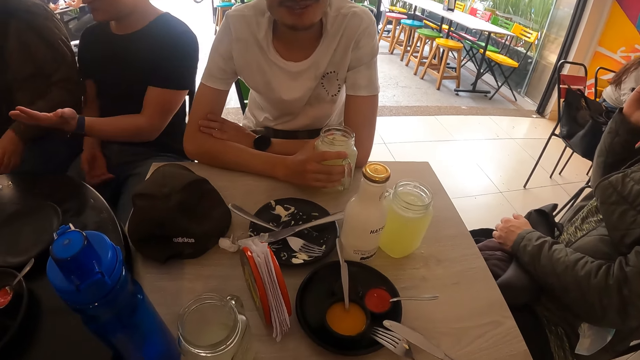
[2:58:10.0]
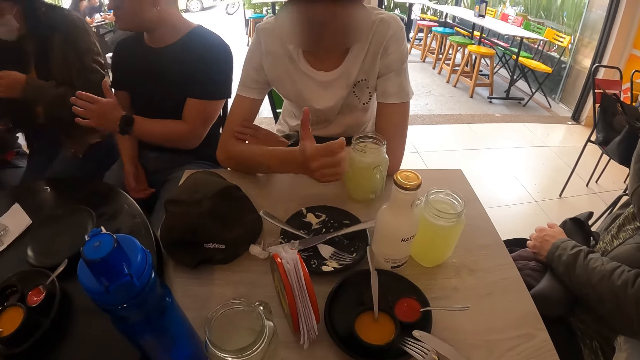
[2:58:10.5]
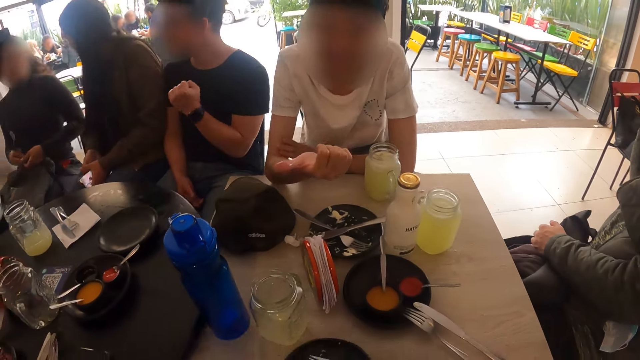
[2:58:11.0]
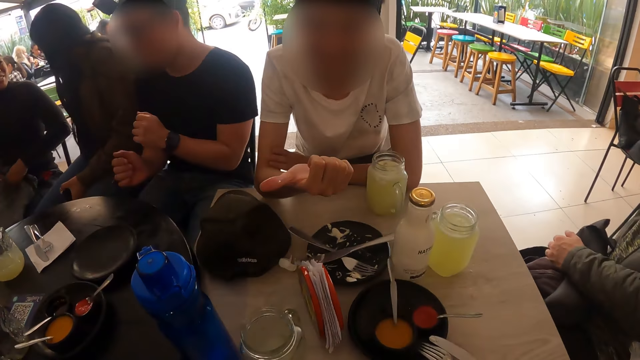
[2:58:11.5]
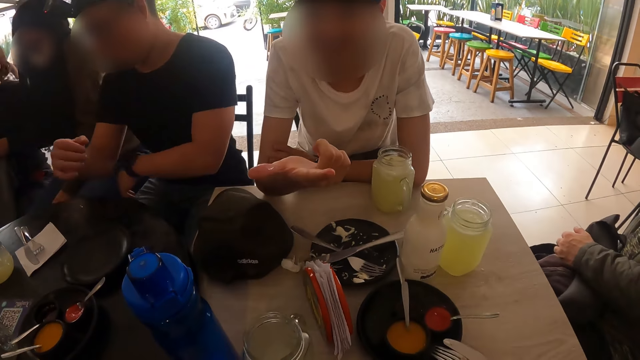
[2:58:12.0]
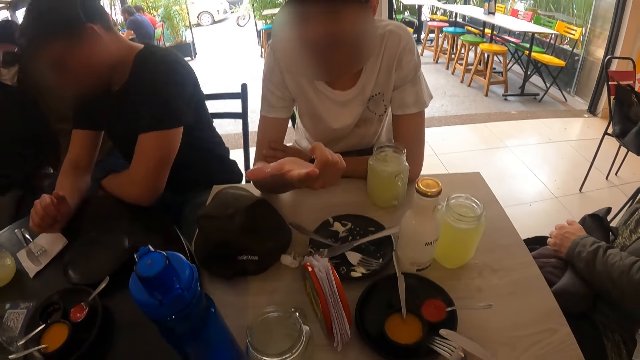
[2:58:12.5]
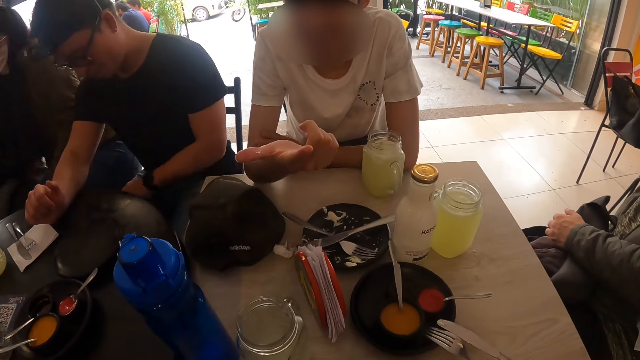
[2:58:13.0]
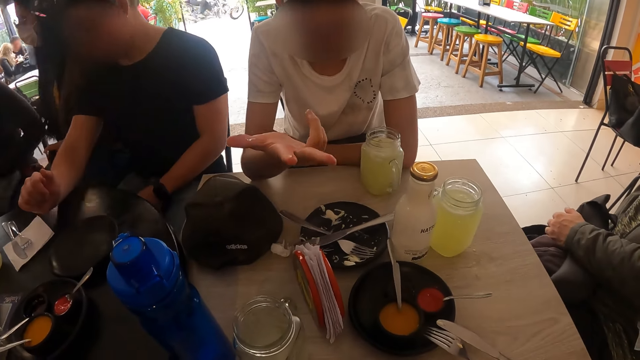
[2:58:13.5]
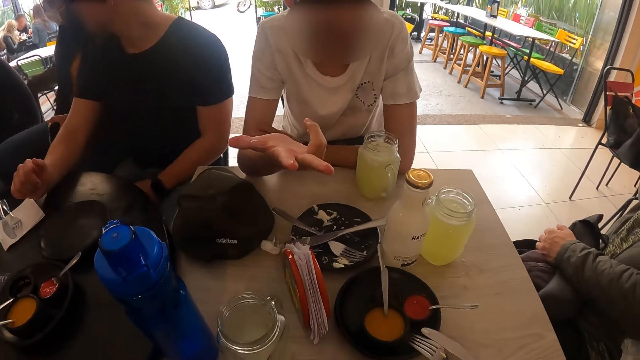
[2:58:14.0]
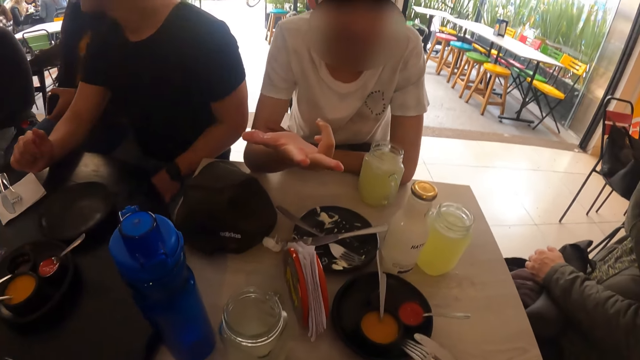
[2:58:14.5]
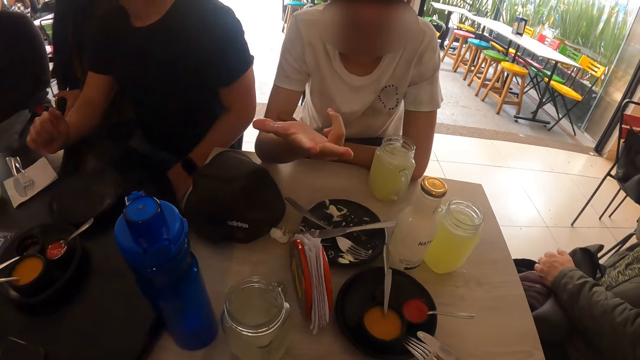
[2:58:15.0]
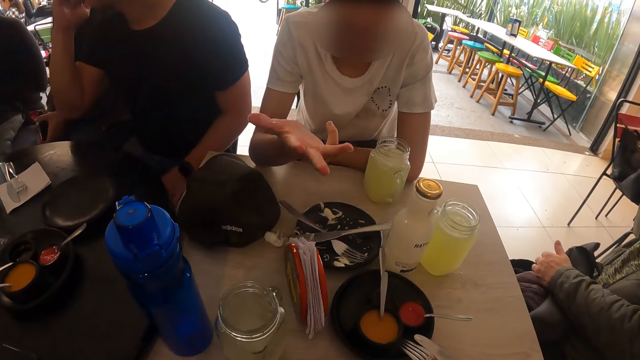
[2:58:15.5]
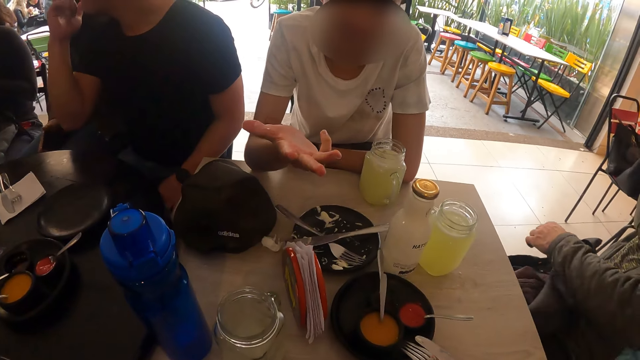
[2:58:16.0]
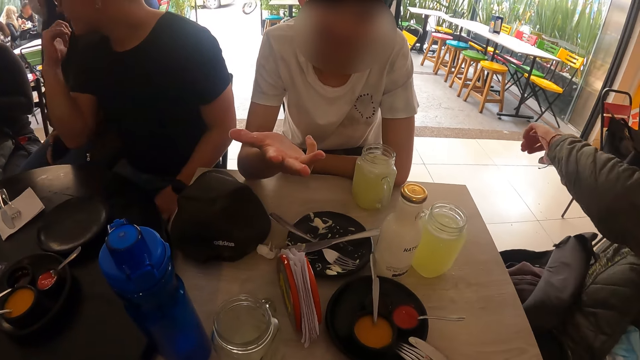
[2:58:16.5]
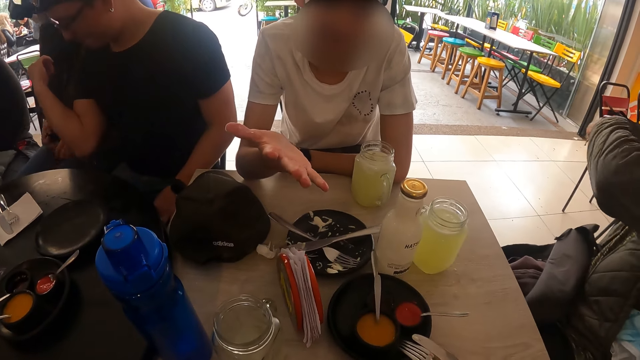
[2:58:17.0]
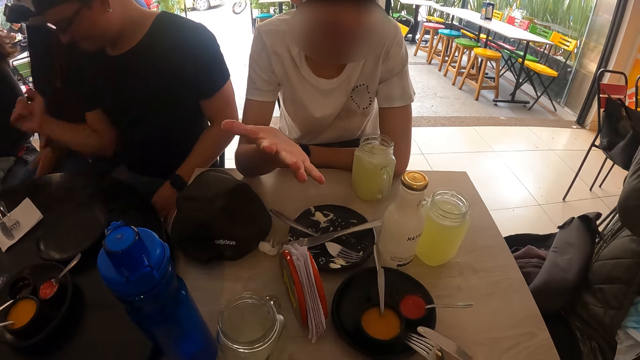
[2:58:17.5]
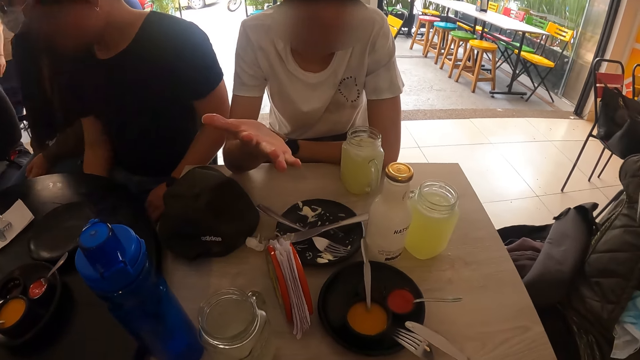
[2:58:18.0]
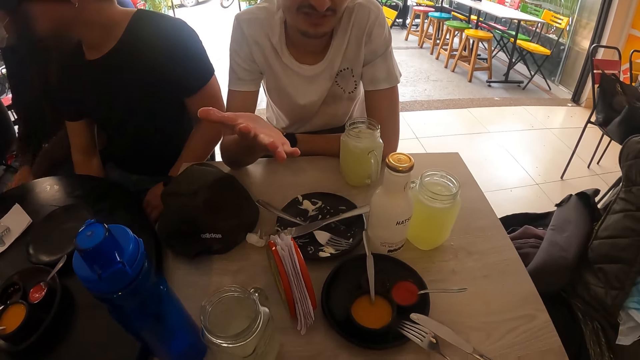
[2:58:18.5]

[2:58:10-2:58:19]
A man interacts with the camera wearer. The man points with his finger.

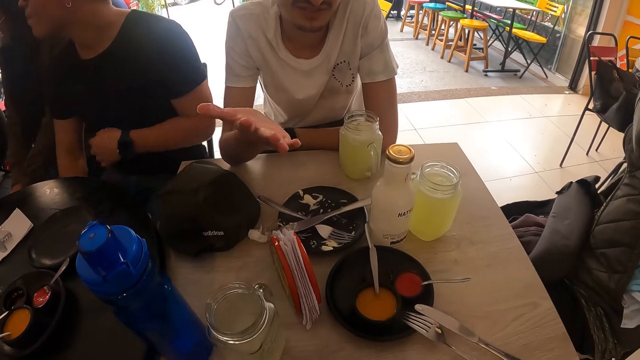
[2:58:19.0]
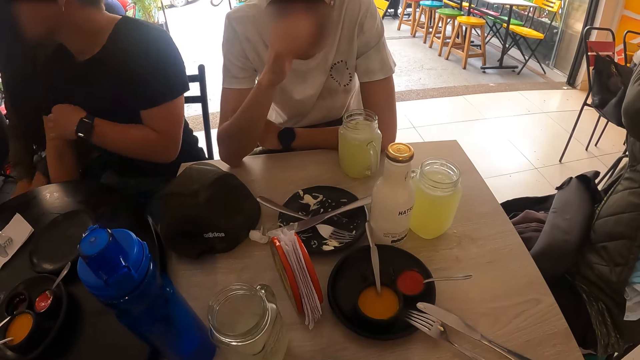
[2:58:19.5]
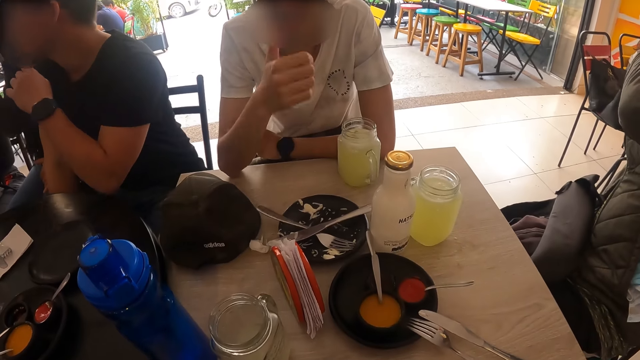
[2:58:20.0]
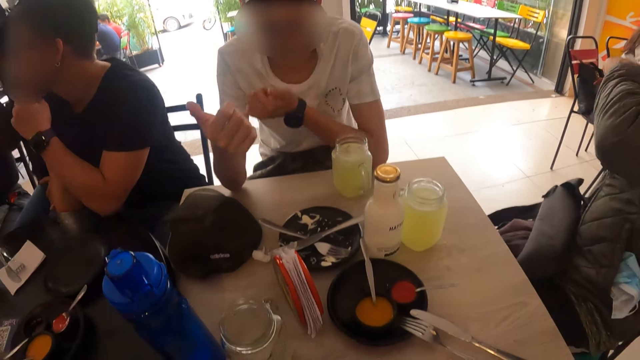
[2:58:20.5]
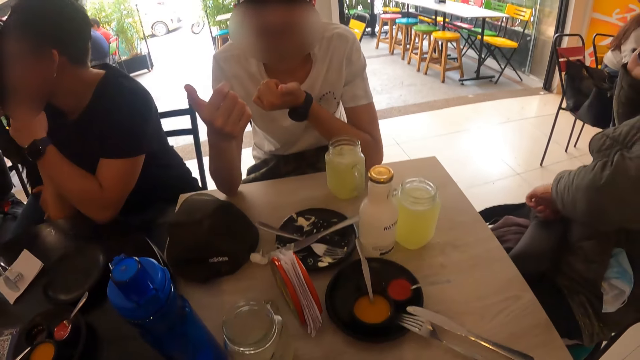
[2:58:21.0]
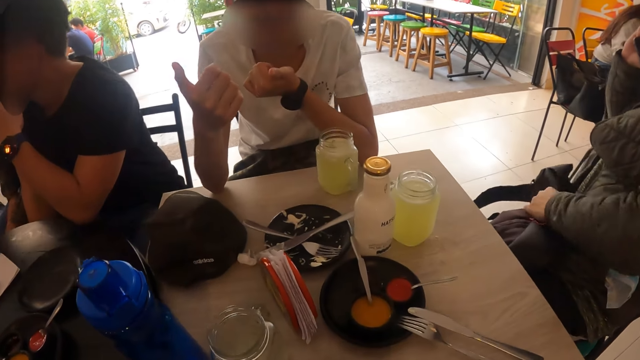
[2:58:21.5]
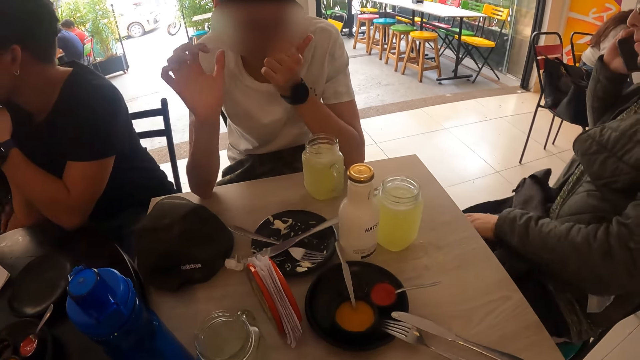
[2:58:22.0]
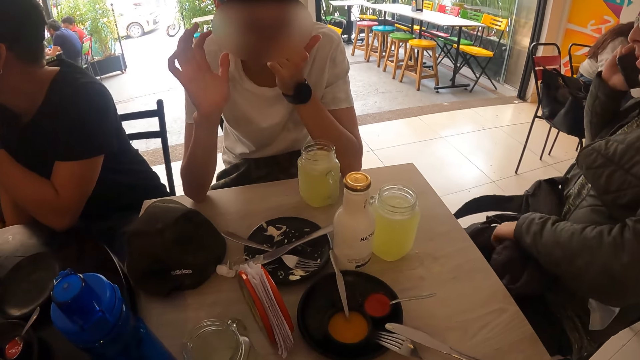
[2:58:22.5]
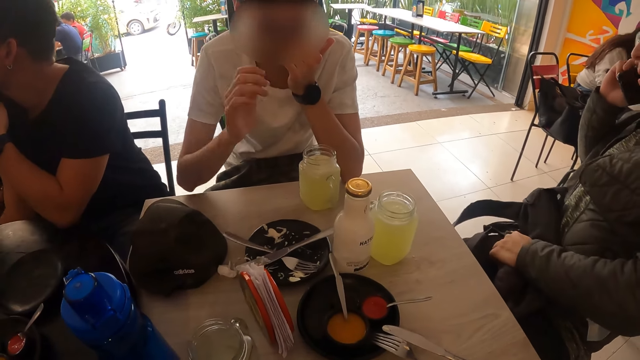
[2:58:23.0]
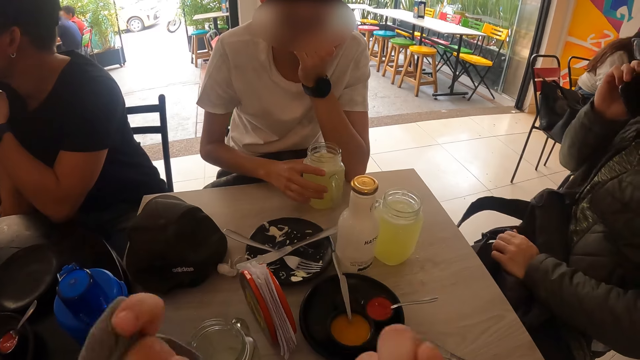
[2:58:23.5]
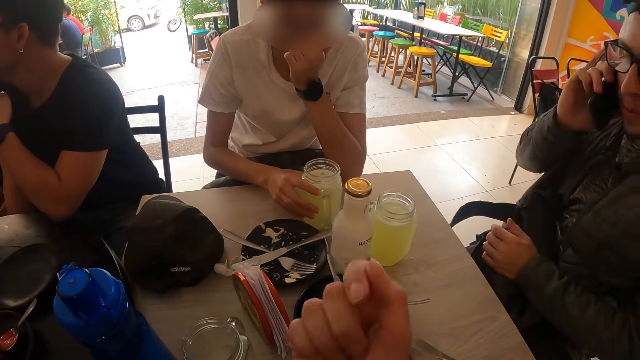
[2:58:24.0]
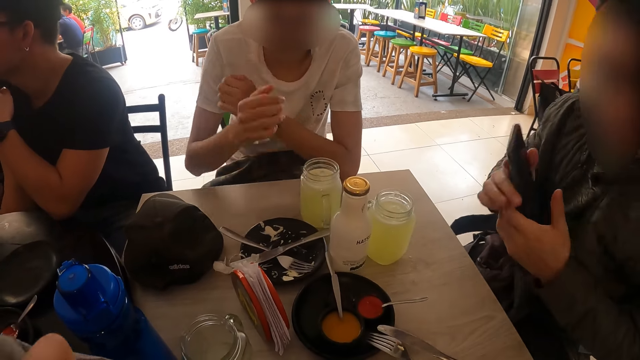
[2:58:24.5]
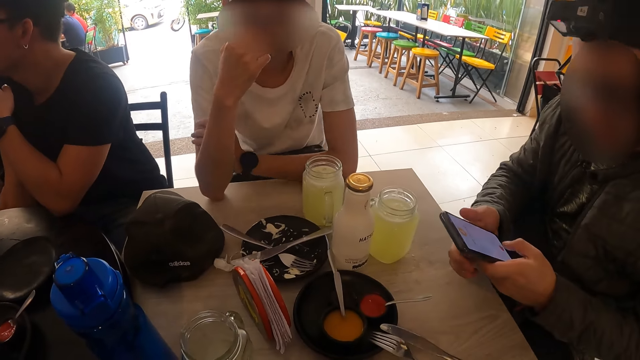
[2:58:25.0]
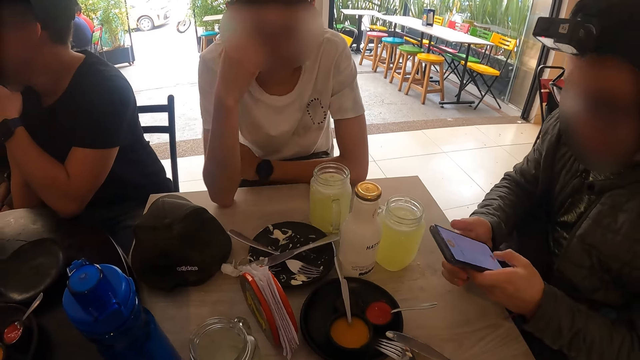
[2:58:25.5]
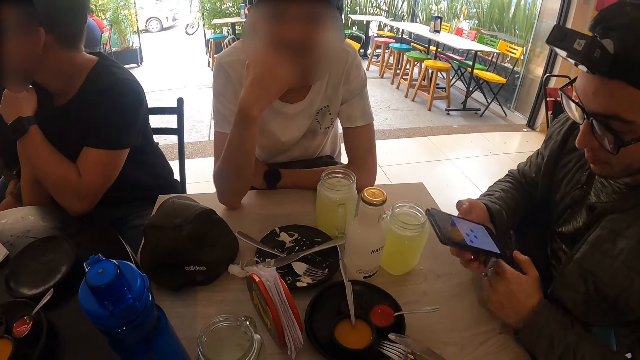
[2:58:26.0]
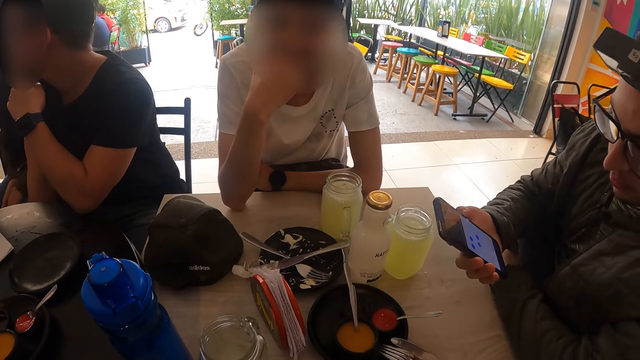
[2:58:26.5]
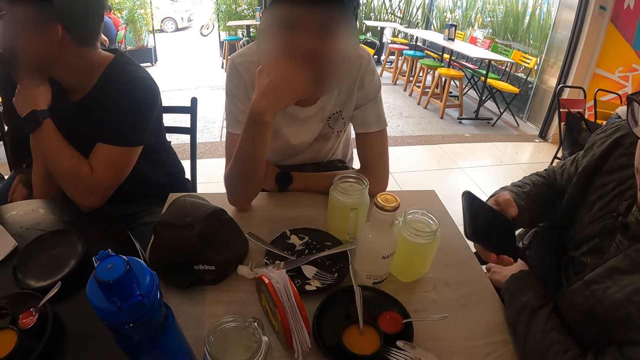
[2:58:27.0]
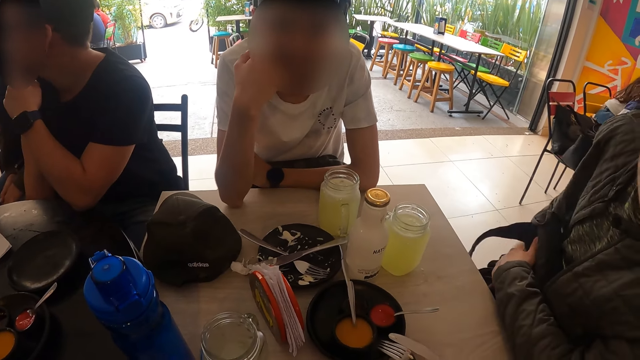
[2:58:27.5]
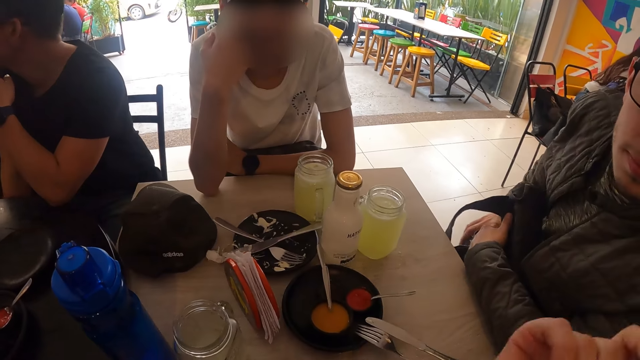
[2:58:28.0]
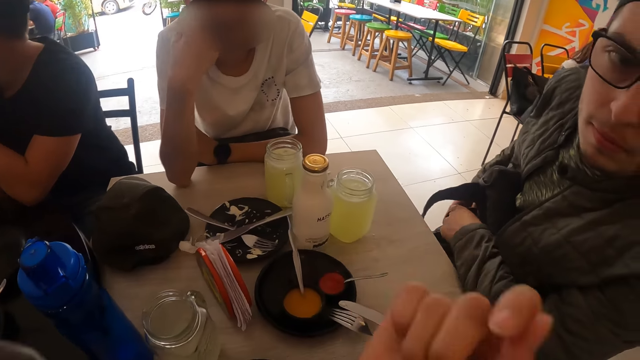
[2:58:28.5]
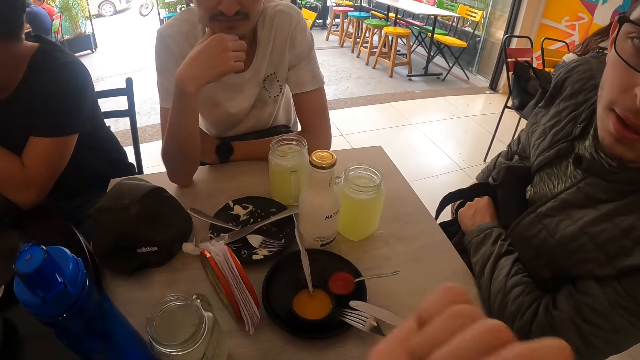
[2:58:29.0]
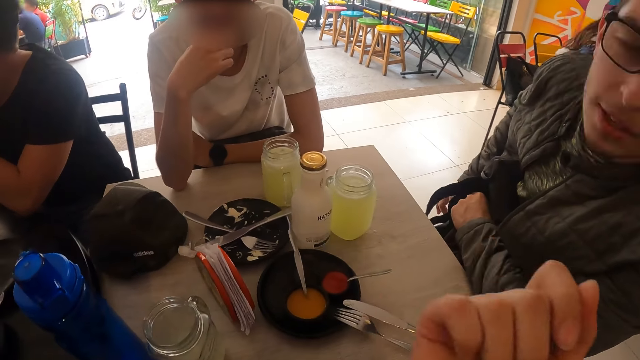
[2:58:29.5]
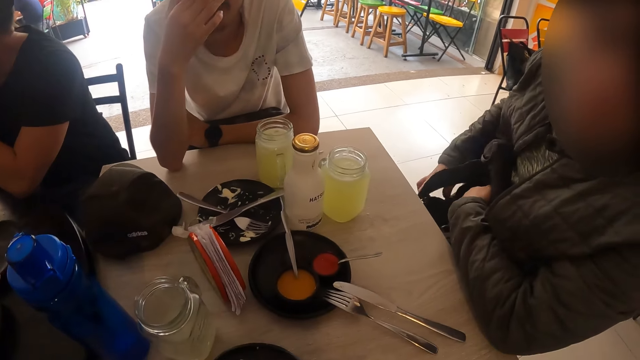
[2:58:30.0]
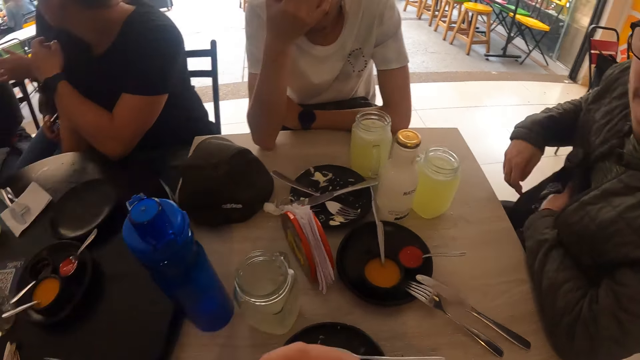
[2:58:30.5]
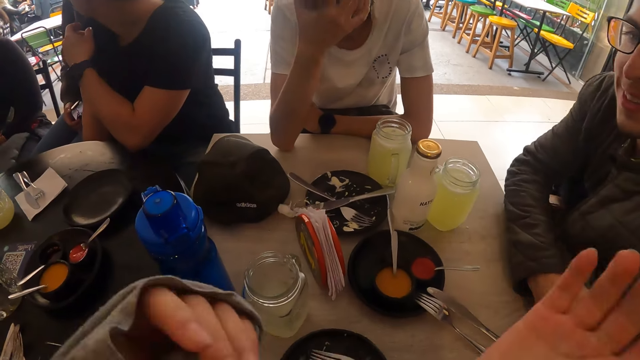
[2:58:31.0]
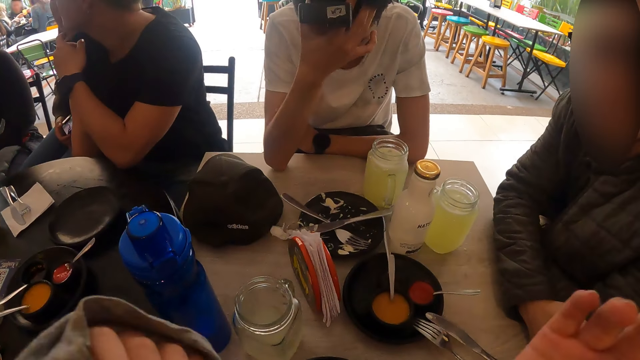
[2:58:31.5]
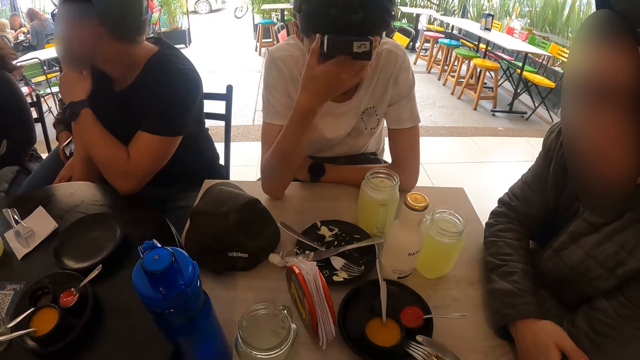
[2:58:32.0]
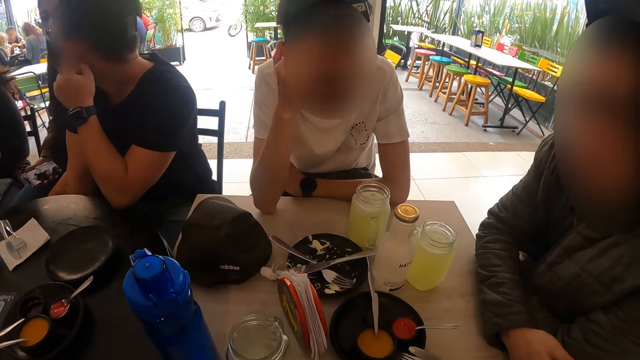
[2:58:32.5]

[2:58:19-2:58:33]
A man adjusts the bag on his thigh with his left hand. Another man moves the cup of lemonade on the table with his right hand. The camera wearer demonstrates with his hand. The first man takes the phone off his ear with his right hand. He operates the phone with his left hand. He puts the phone into his trousers pocket. The camera wearer interacts with the men. He demonstrates with his hand. The other man adjusts a head camera on his head with his right hand. A woman interacts with another man.
